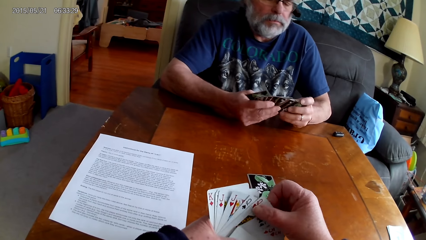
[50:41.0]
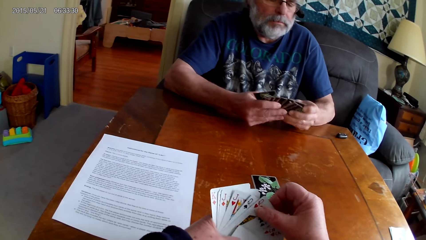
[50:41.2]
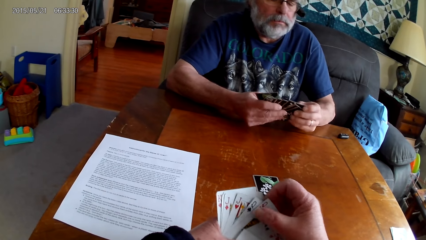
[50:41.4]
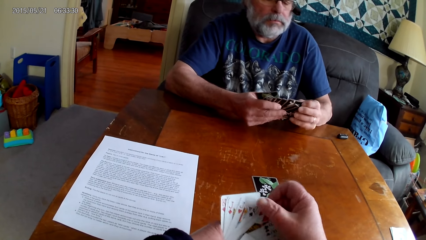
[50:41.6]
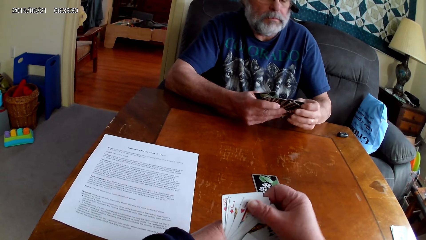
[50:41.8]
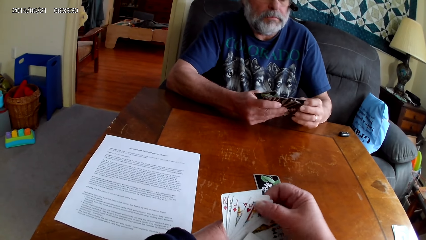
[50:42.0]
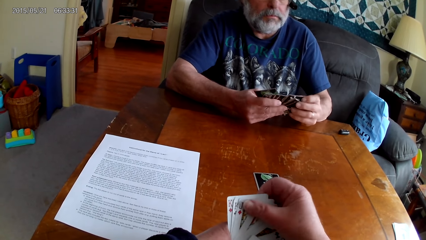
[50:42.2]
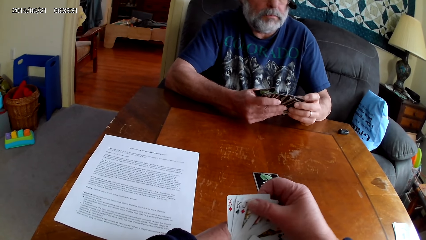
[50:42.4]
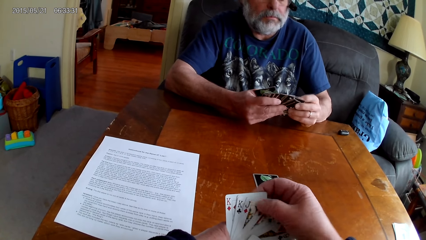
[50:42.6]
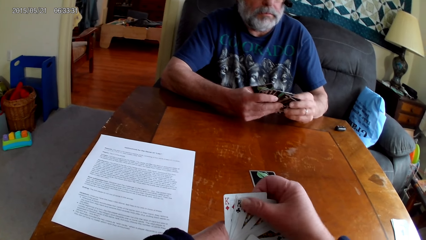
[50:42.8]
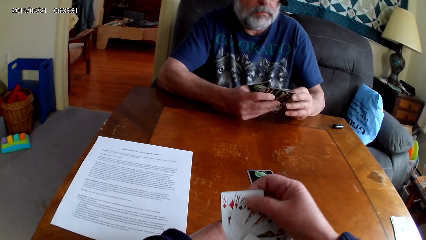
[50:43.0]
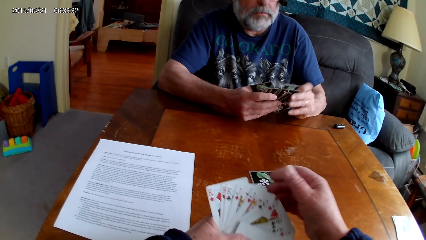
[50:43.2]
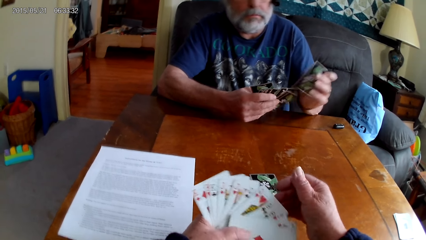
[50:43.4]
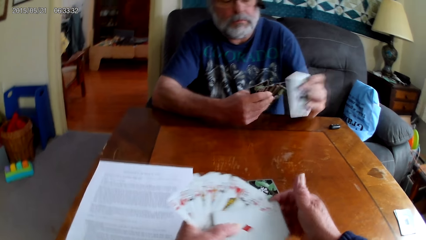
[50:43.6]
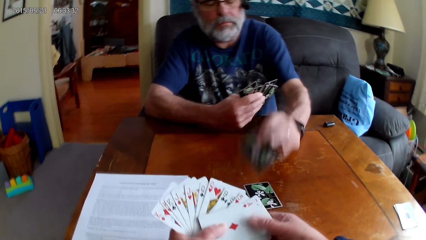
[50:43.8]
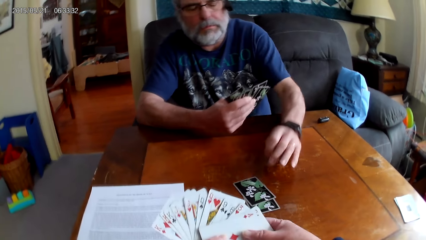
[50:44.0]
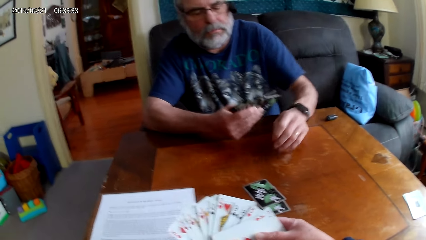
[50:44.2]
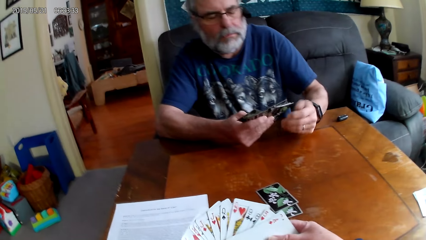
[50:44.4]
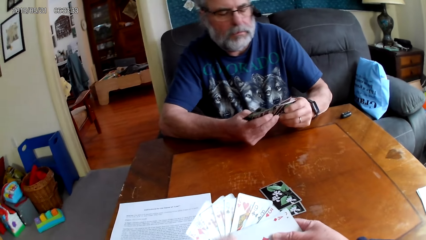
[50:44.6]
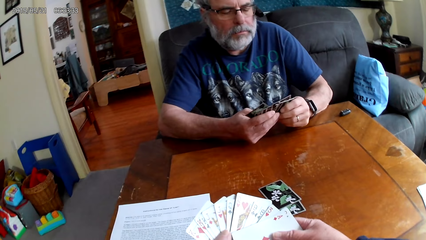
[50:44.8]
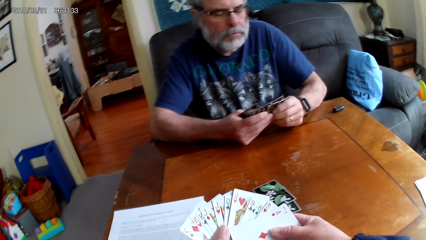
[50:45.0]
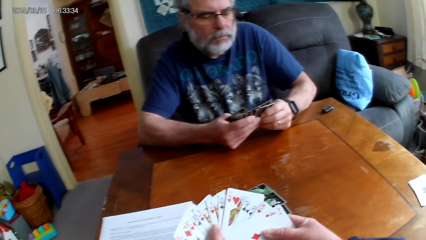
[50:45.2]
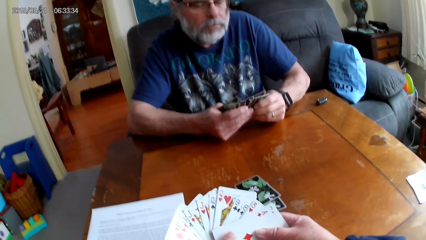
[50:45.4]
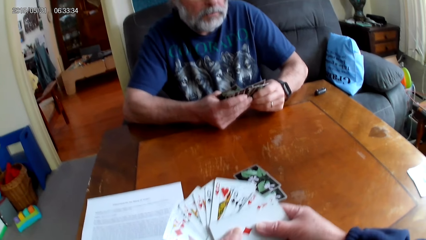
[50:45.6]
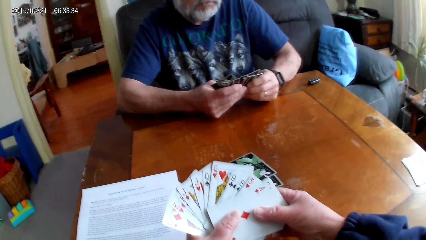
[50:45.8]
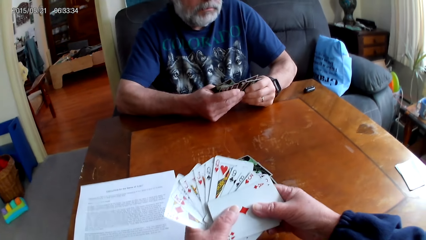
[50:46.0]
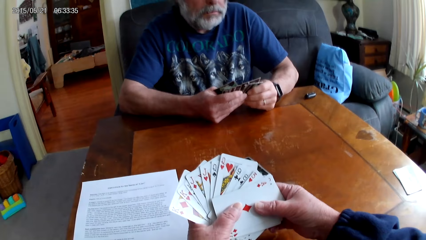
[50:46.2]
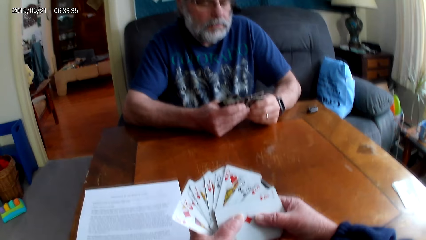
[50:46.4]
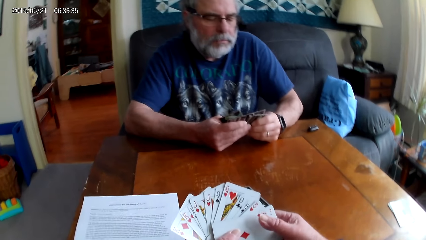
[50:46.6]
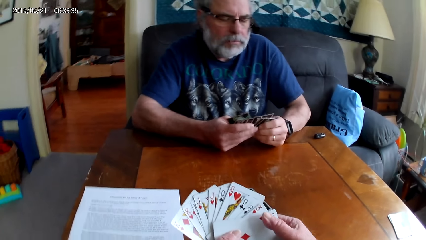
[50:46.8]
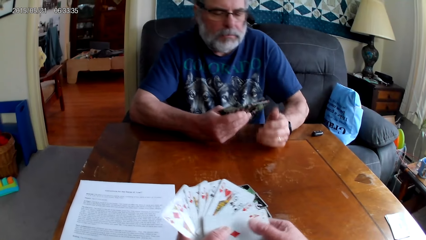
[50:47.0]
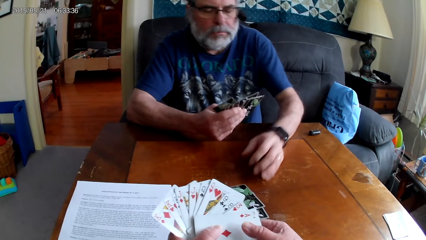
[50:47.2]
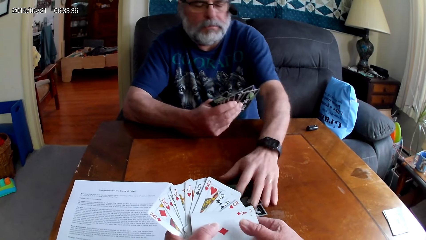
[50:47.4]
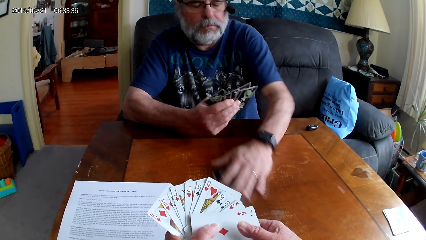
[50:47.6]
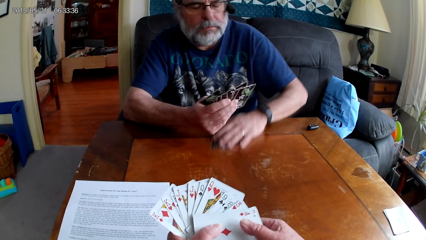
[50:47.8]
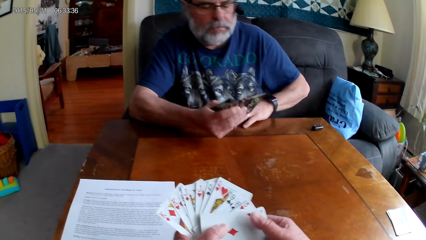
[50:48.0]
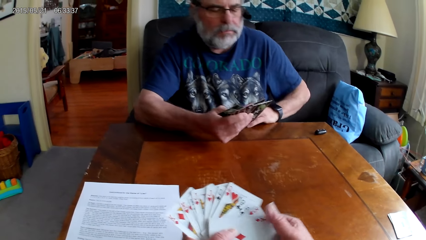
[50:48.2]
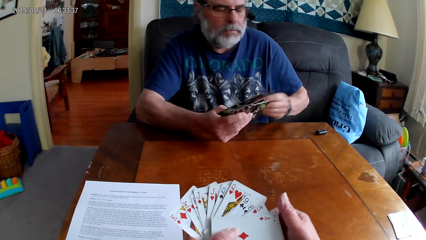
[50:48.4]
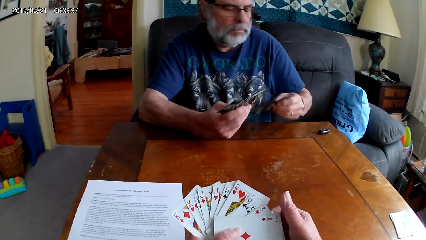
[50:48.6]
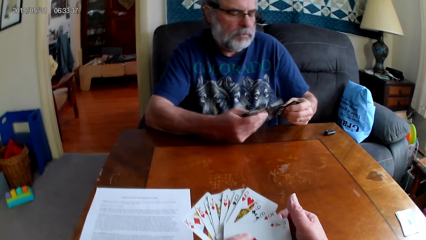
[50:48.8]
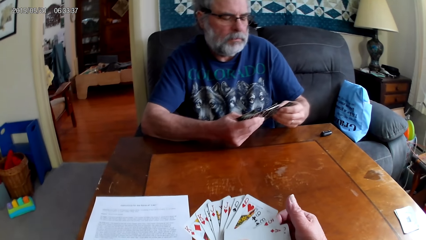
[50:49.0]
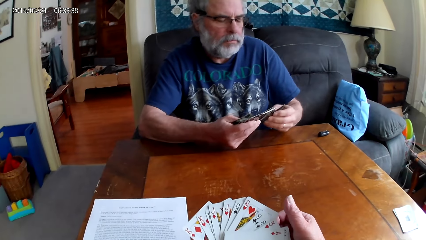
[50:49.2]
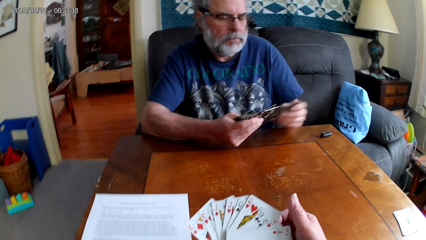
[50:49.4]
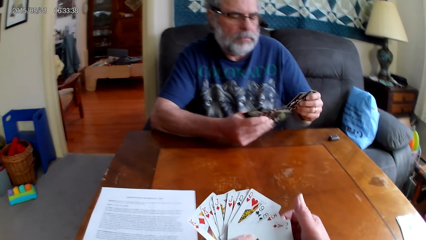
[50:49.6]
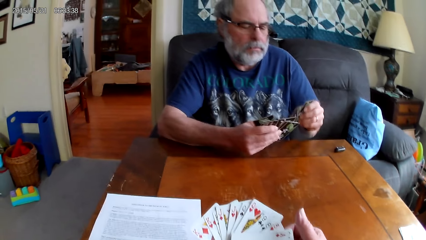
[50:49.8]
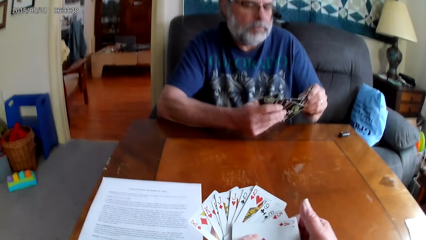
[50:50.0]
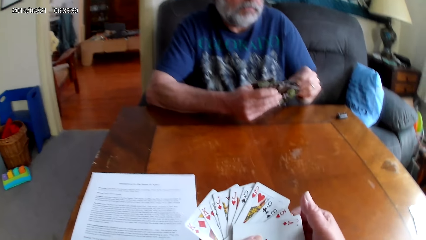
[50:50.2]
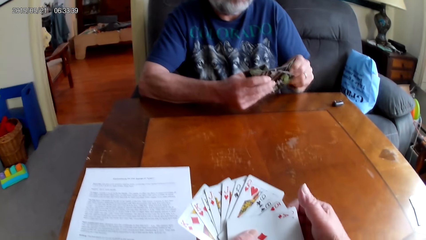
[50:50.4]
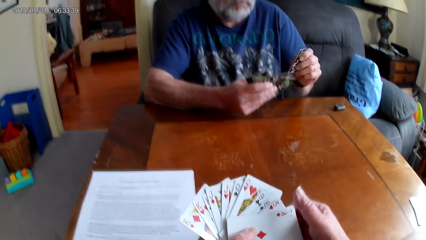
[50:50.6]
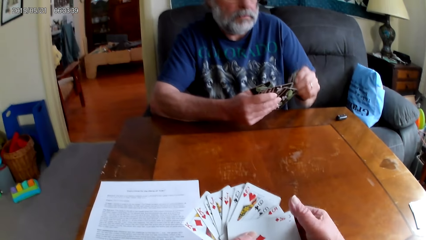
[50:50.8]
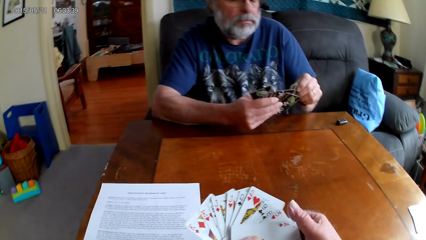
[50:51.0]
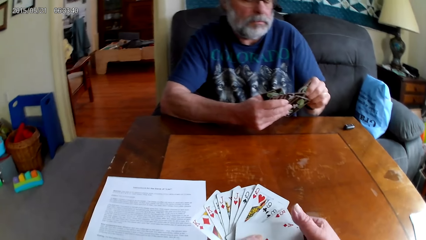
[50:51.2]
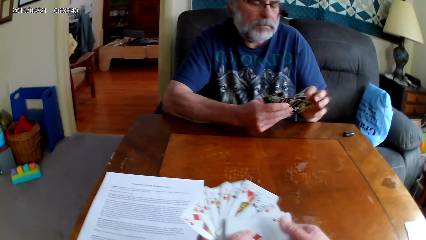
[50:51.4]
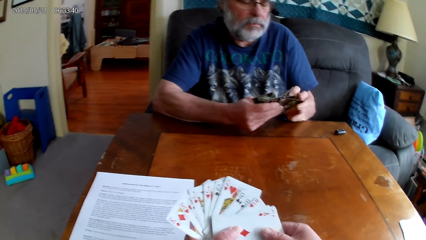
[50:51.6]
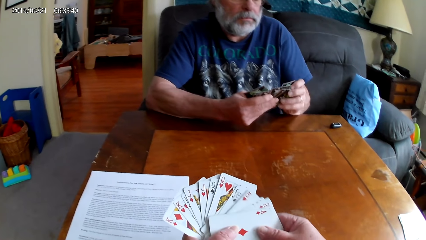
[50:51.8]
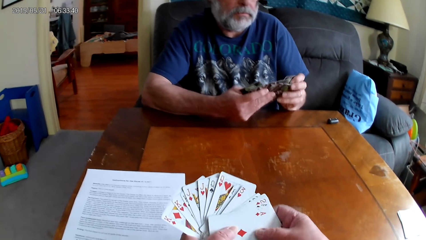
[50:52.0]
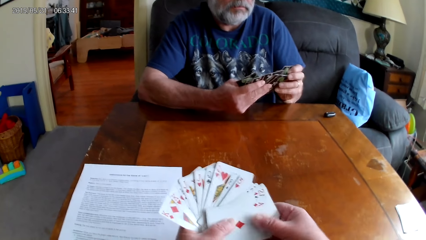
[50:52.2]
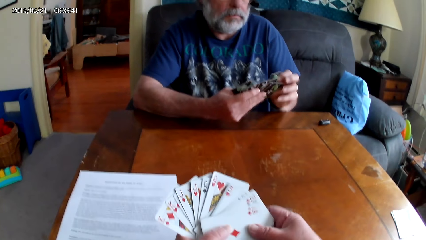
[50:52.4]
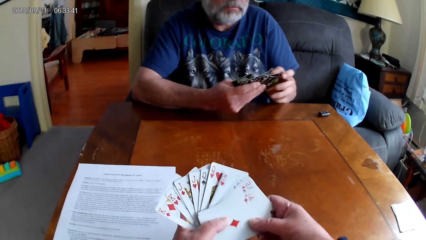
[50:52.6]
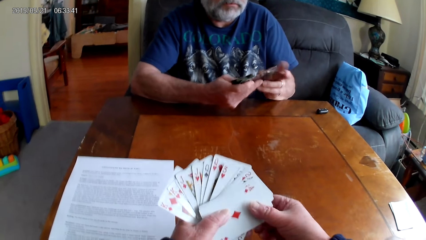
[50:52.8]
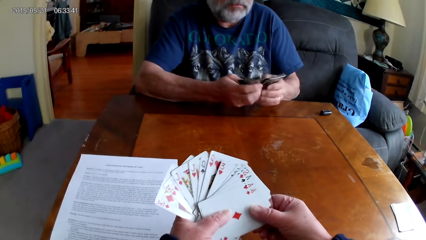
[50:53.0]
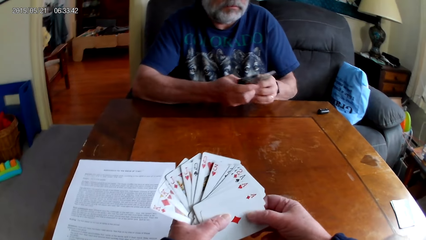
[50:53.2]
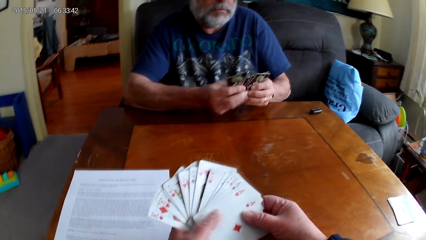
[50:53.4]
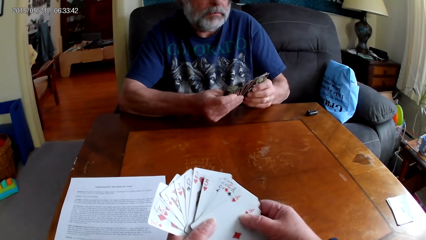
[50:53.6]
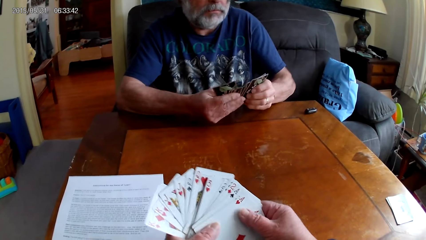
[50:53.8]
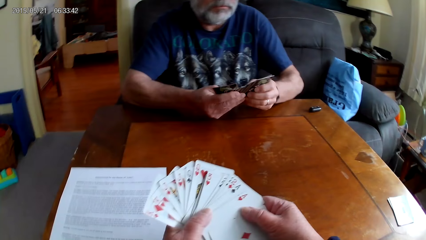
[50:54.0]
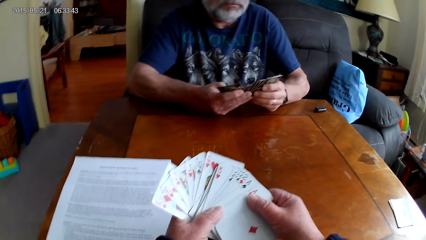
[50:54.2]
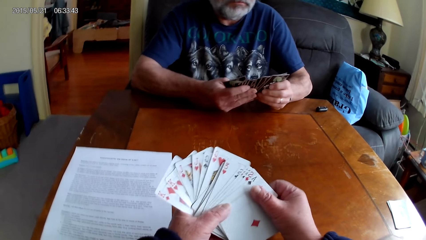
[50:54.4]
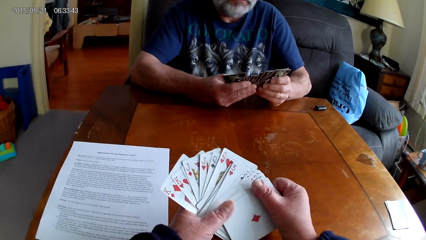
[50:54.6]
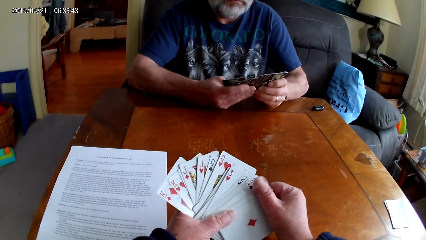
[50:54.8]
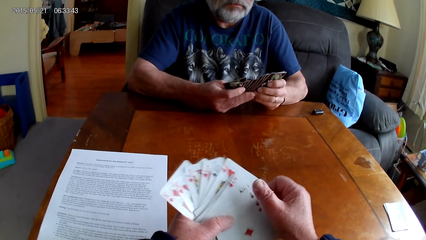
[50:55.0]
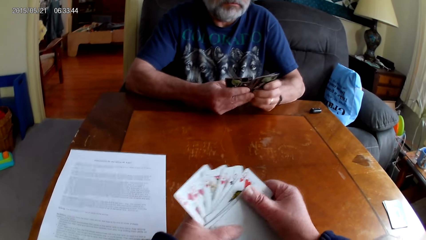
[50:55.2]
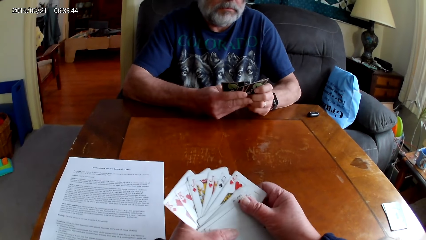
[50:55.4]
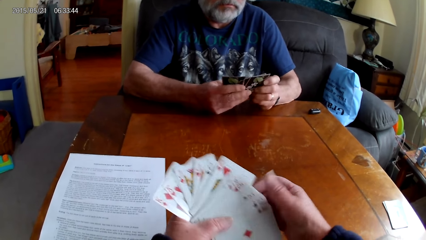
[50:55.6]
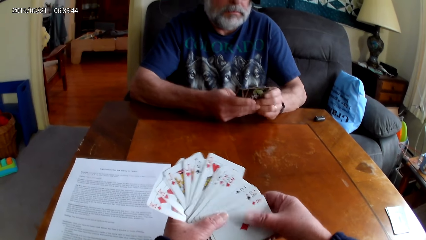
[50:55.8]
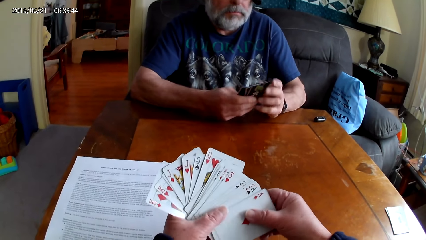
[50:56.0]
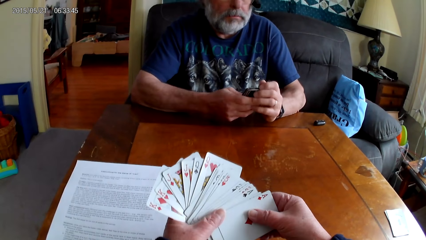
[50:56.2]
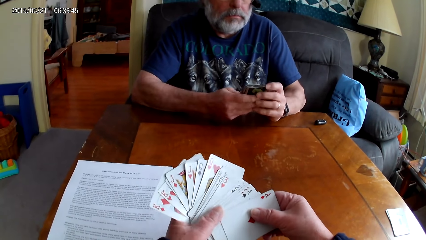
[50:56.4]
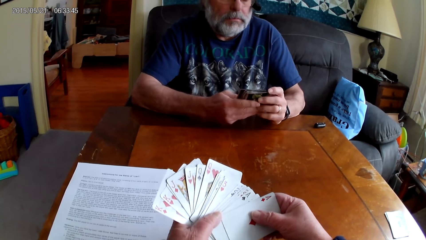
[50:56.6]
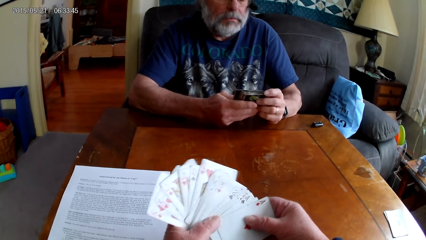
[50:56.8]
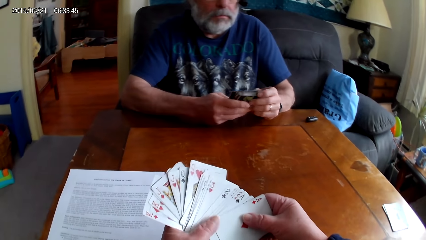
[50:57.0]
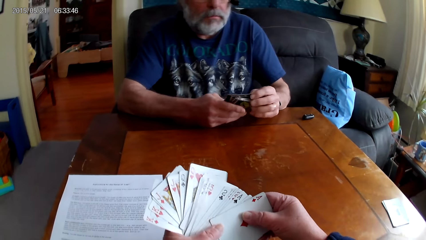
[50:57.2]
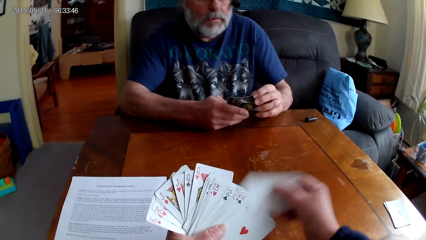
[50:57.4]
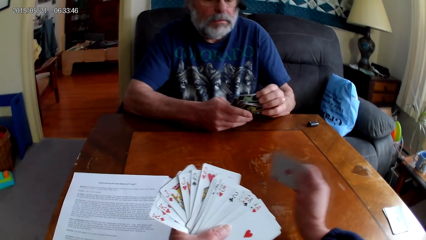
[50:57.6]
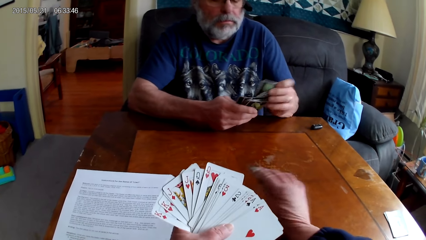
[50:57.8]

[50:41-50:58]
A man puts the playing card on the table. The camera wearer holds the playing cards with her hands. The man holds the playing cards with his hands, and spreads out cards. The camera wearer spreads out the cards. The man picks up the playing cards on the table. The camera wearer spreads out the cards. The man spreads out the cards. The camera wearer holds the playing cards with her hands. The man holds the playing cards with his hands.
